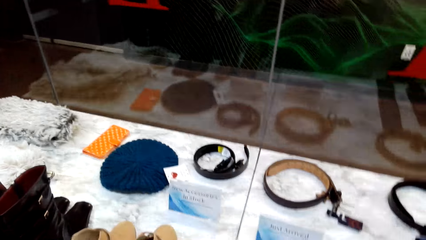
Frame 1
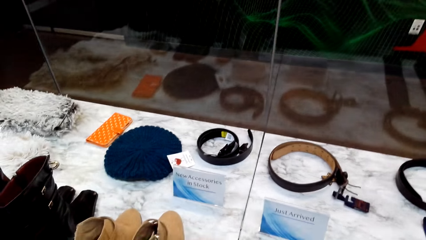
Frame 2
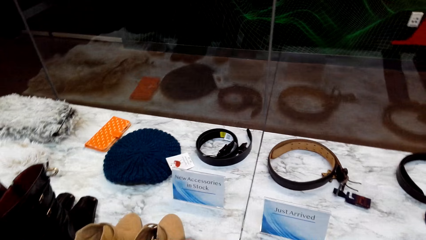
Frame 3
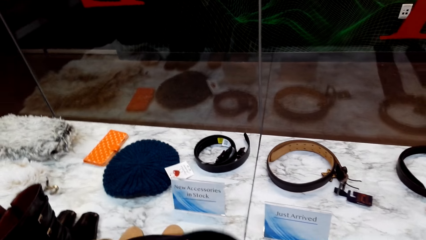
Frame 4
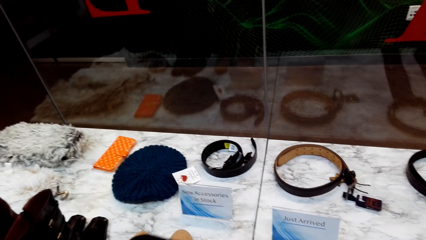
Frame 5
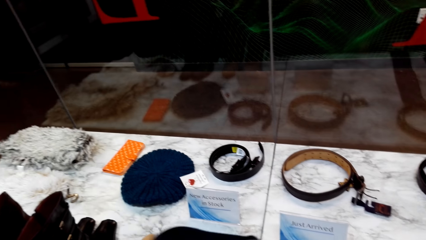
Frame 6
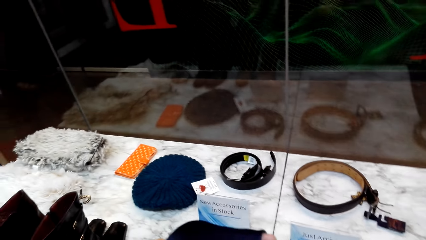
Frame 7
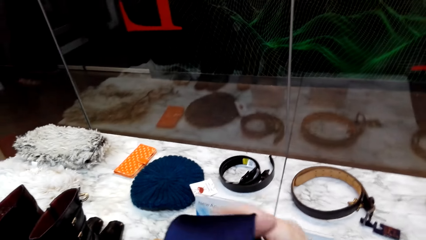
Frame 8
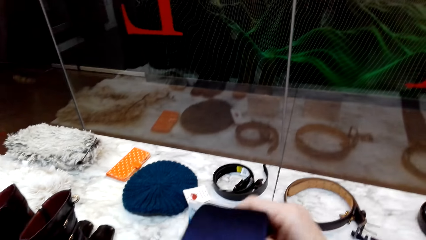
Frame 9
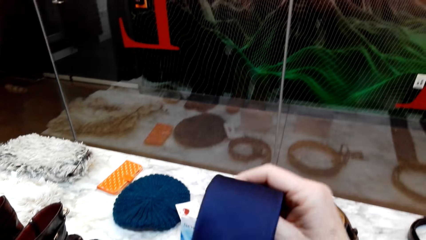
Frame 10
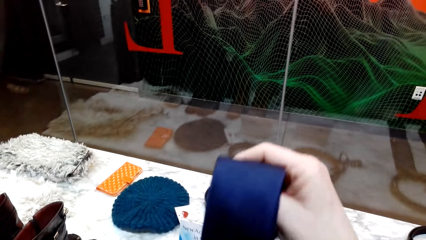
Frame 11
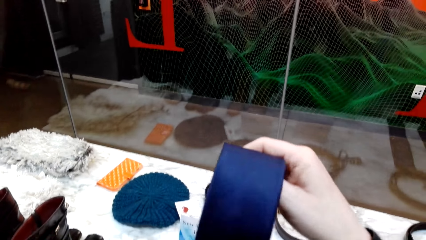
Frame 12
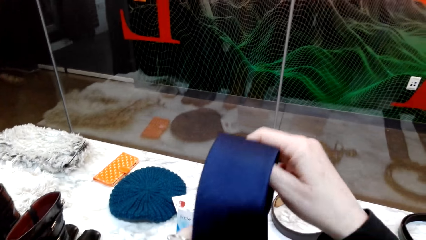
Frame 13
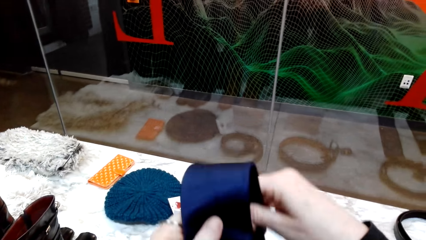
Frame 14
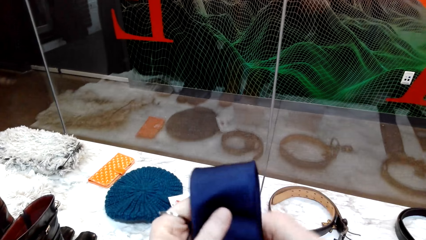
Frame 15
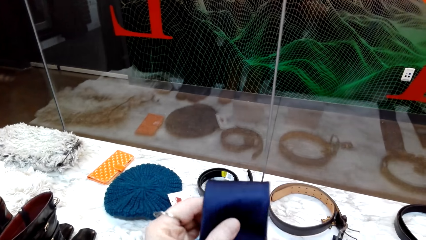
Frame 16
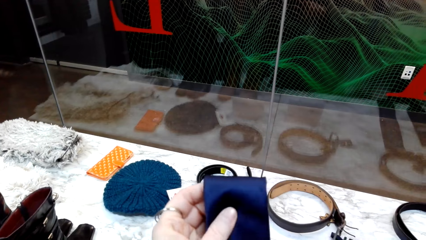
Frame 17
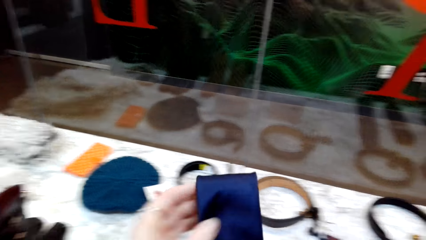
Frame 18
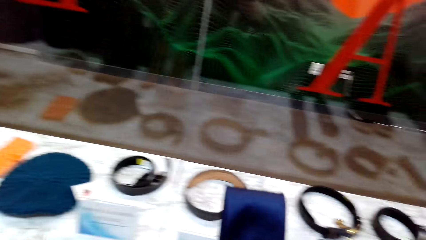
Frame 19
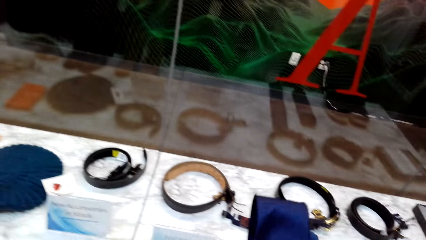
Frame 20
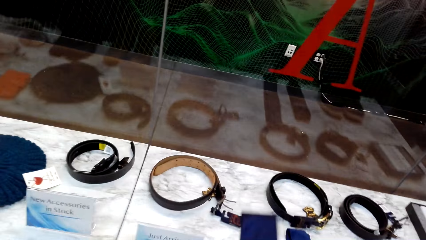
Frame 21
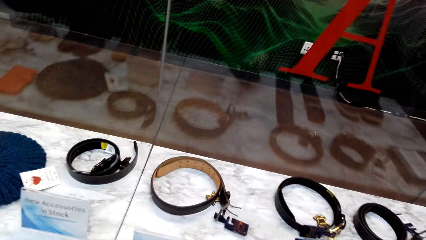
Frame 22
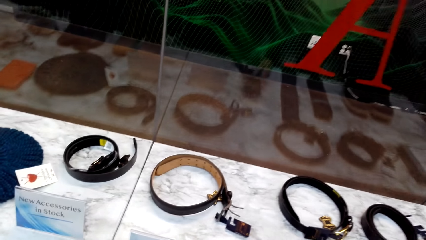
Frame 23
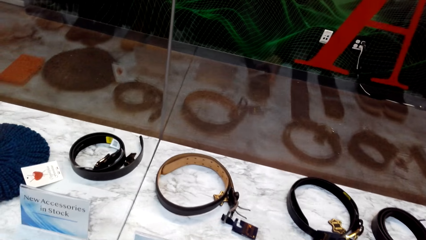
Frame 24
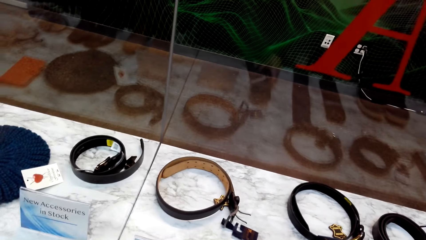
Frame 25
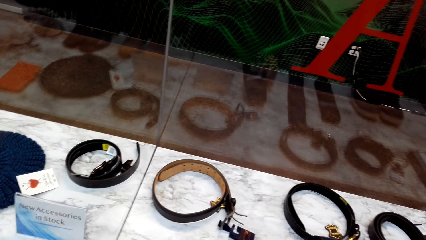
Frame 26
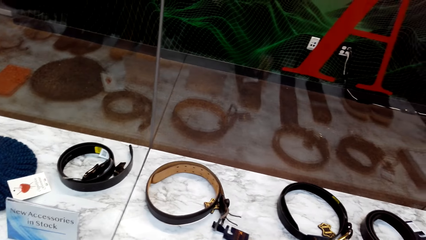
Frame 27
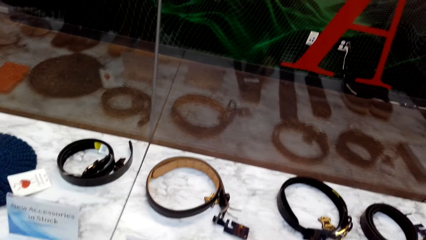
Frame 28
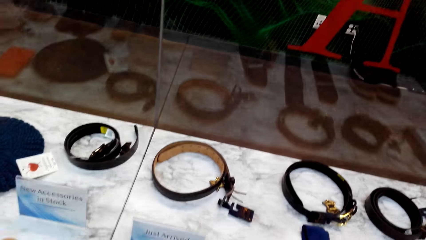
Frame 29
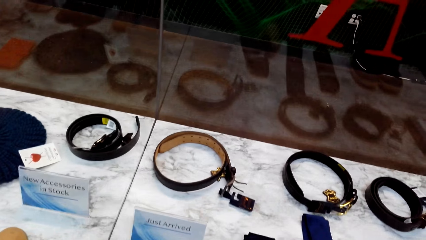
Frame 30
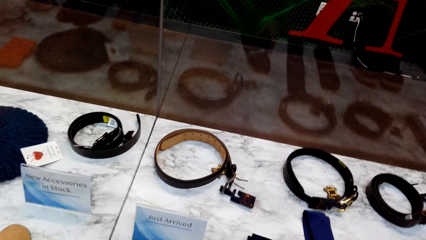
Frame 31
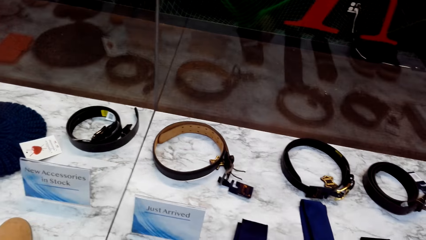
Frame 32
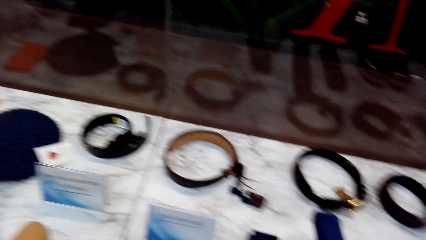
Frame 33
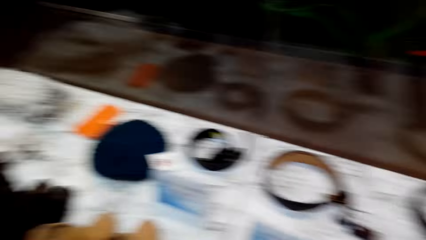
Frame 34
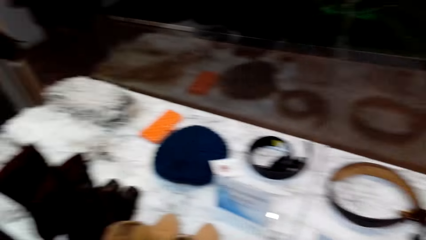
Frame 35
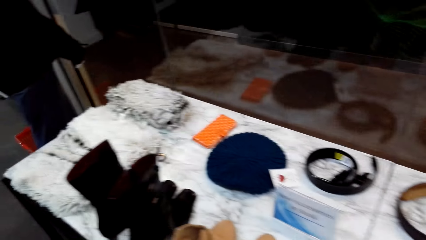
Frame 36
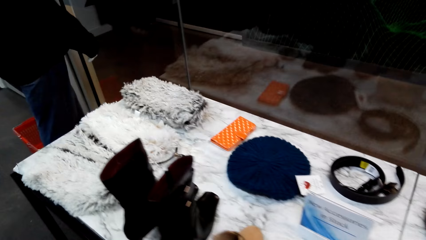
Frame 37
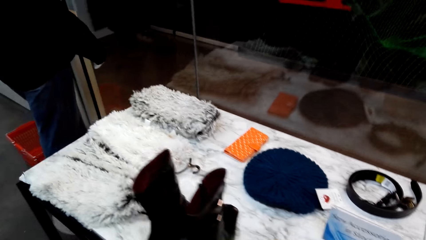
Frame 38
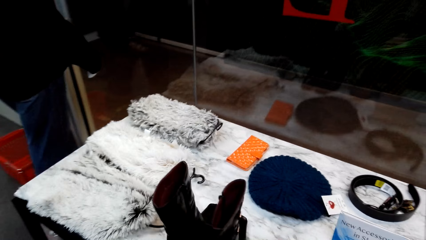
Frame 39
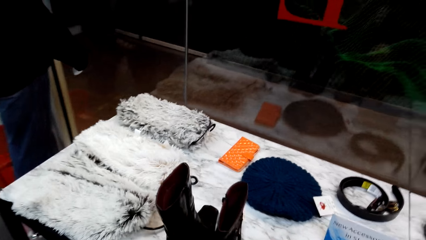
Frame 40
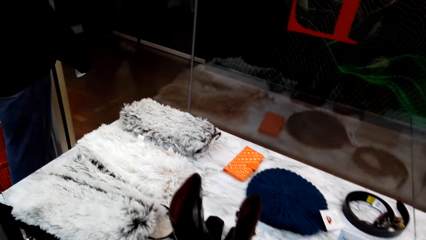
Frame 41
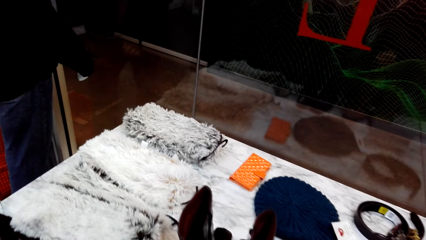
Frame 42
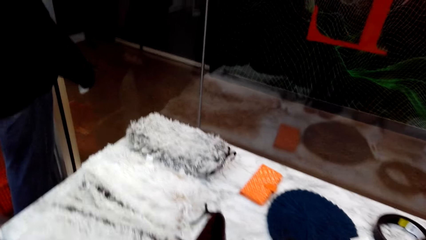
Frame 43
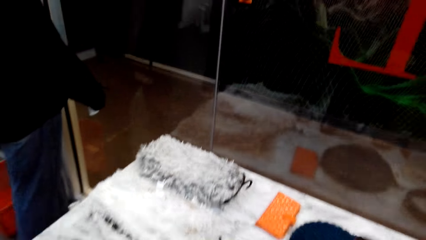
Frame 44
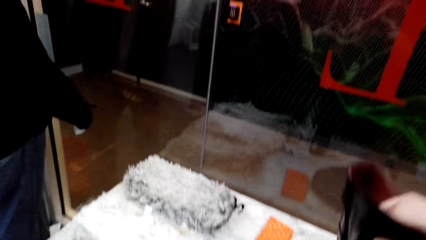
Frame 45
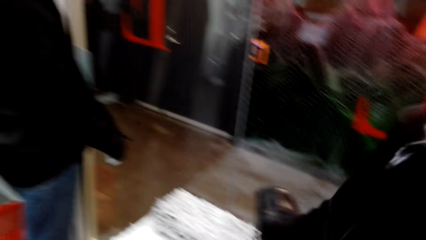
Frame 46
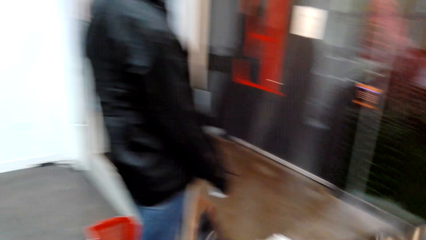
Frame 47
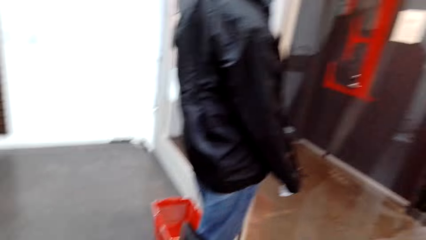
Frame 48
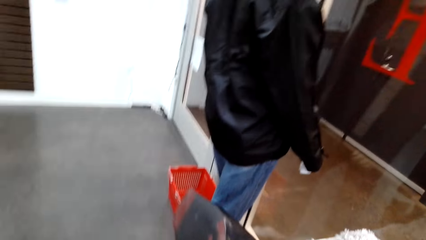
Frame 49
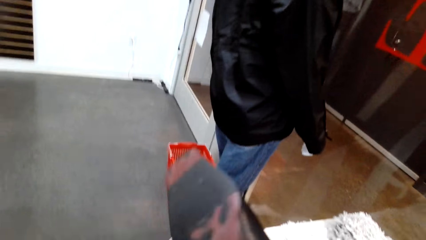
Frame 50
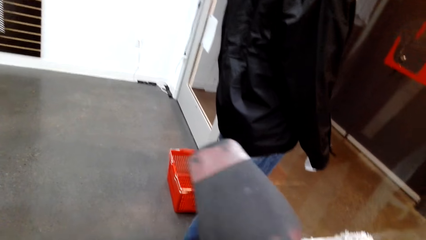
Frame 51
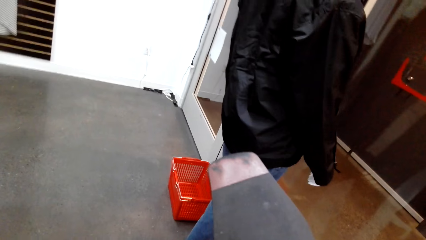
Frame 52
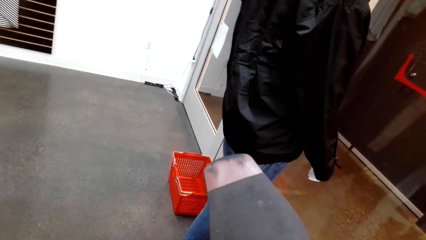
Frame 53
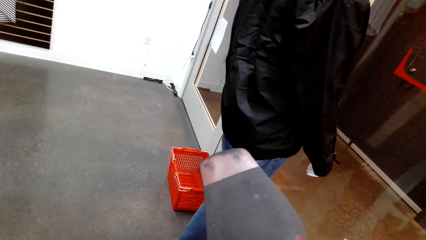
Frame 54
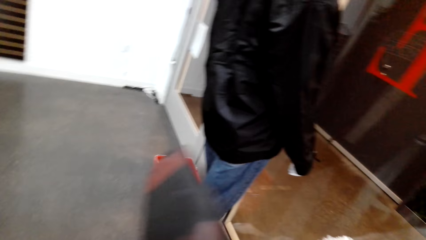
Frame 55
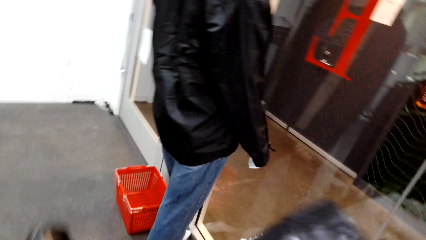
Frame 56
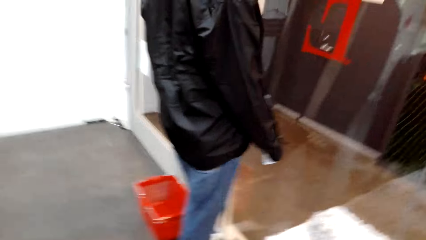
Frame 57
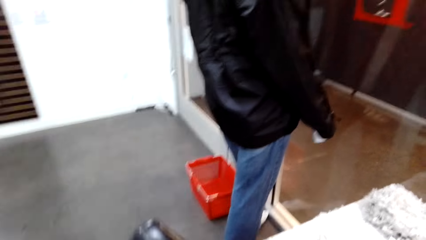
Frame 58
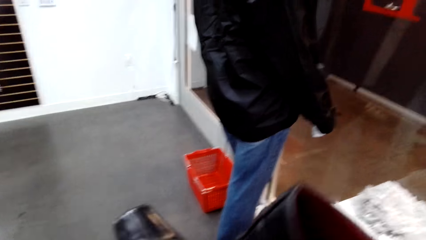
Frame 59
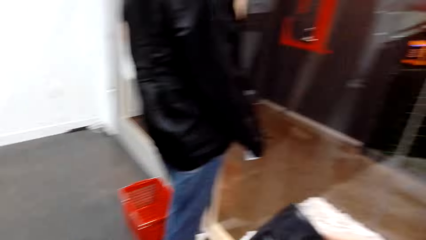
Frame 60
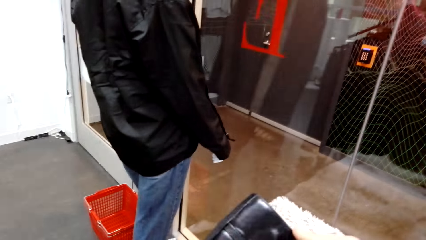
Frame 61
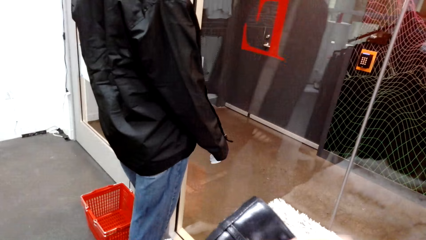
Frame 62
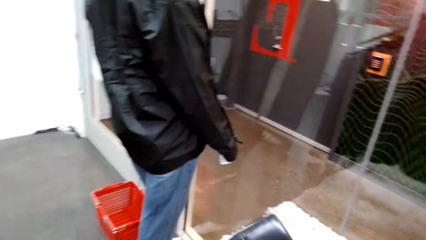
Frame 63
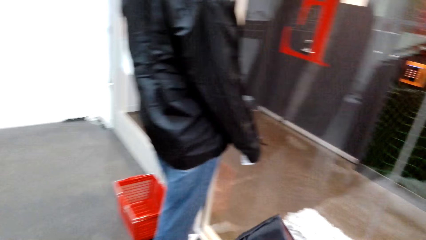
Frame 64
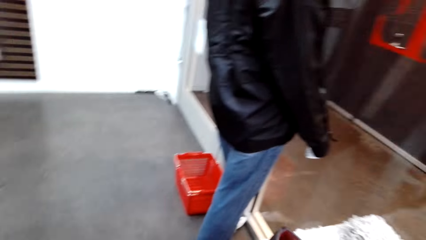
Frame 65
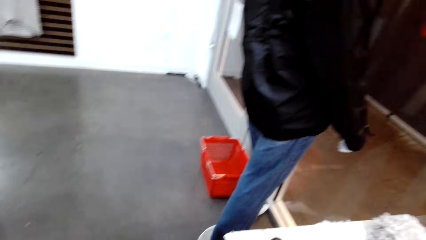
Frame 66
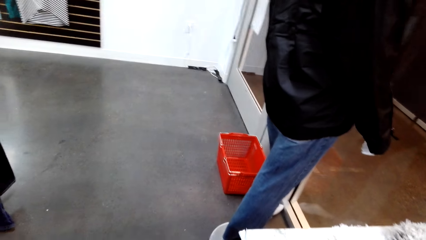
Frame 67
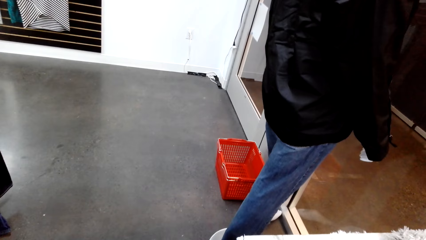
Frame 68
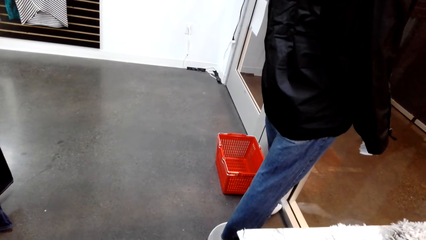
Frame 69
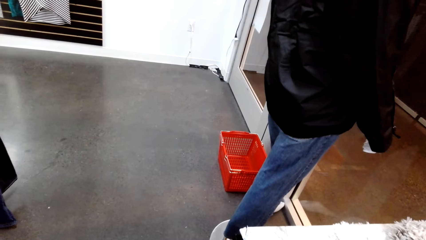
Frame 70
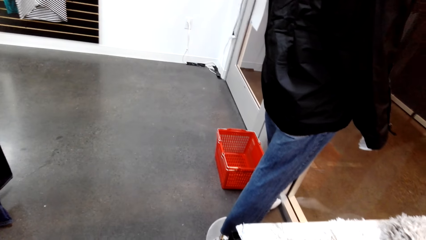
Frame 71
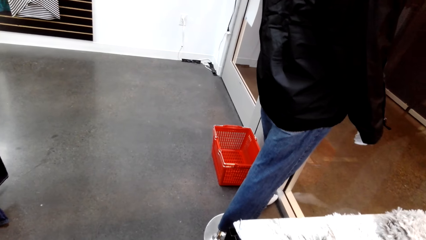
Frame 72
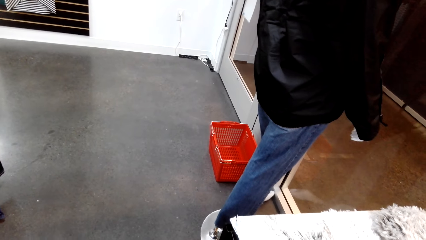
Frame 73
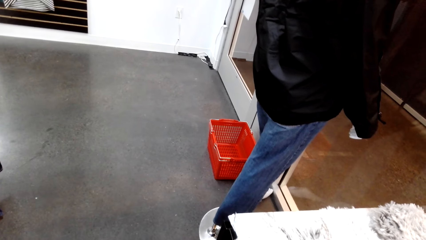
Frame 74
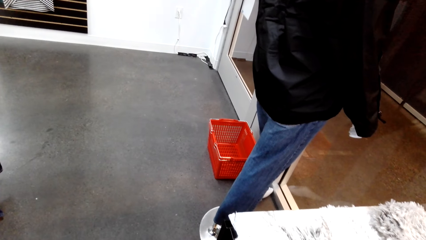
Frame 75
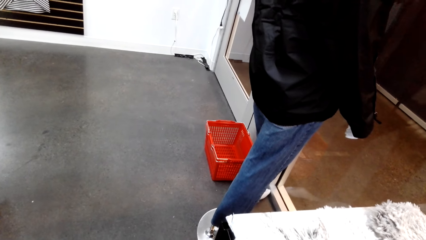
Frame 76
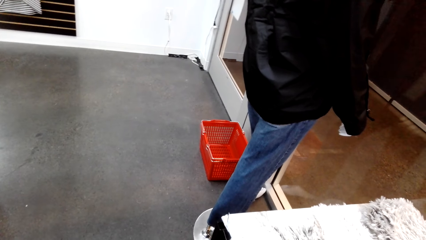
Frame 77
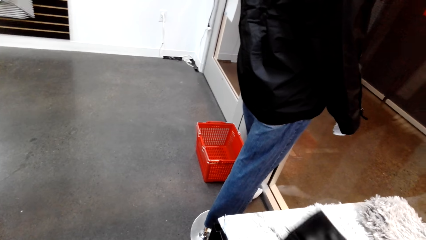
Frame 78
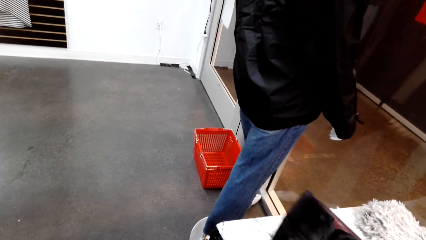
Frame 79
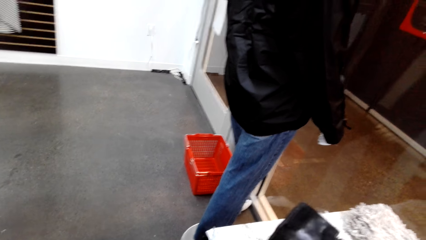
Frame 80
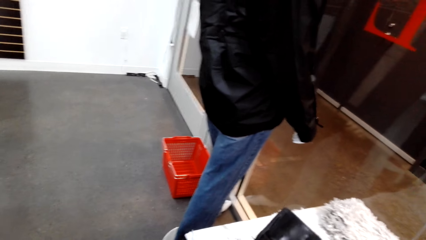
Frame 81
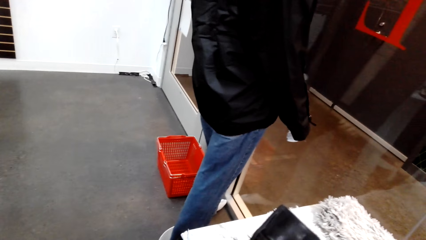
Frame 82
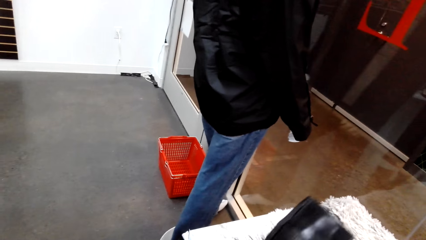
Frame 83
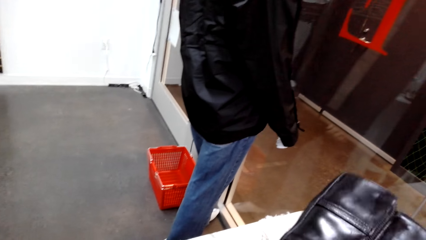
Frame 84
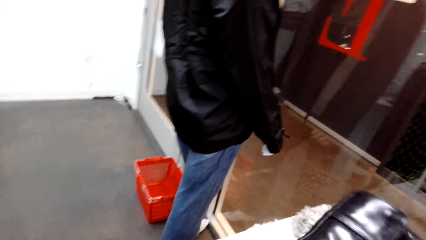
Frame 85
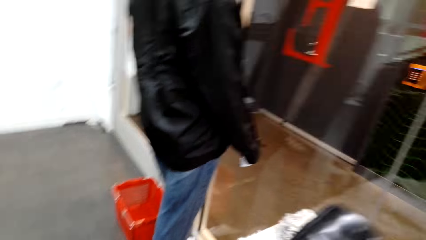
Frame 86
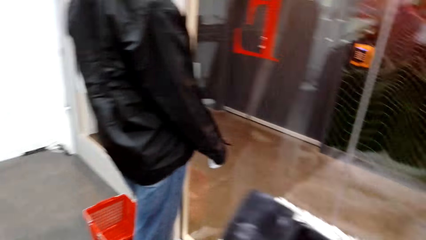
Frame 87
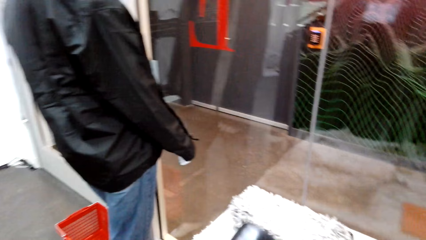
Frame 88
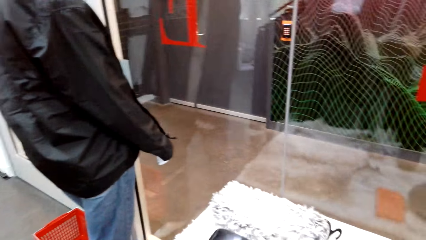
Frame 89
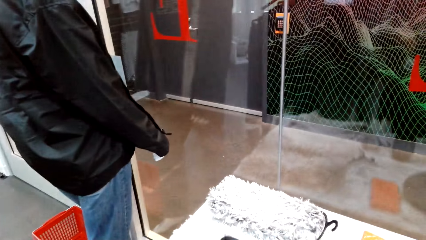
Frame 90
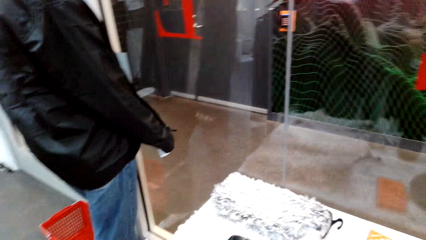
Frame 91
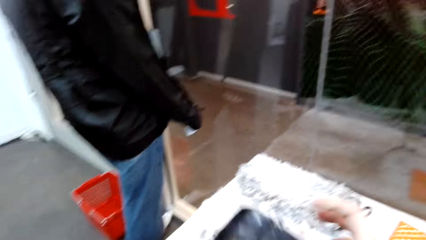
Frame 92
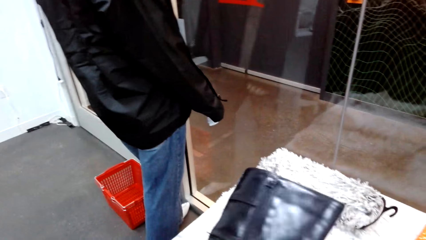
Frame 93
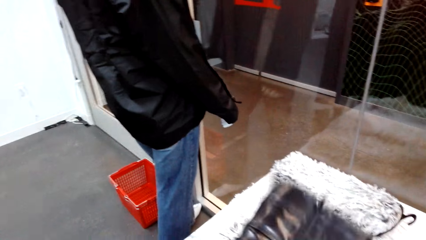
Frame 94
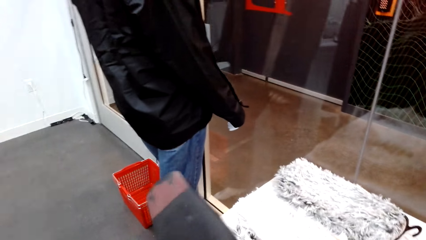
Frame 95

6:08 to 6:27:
The camera wearer looks at a tie. They fold the tie in the store. They place the tie on the display table. They walk around in a clothing store. They pick up a shoe on the display table. They hold the shoe in the store. They look at the tie.
